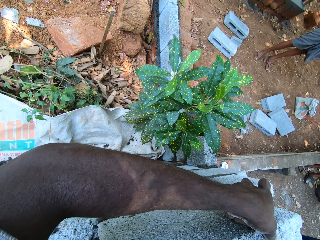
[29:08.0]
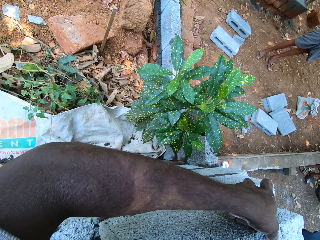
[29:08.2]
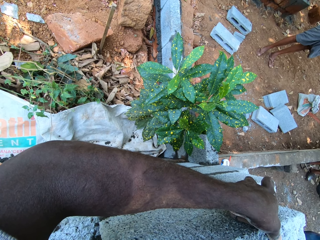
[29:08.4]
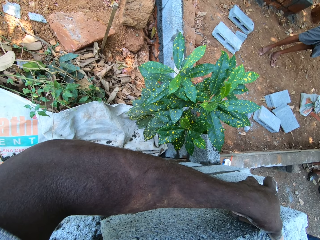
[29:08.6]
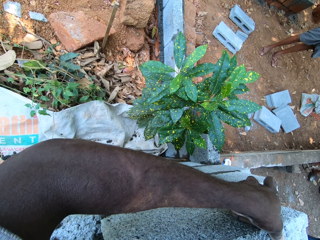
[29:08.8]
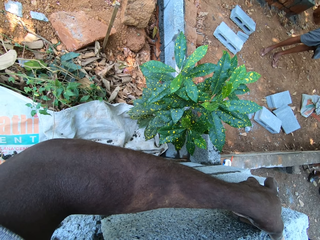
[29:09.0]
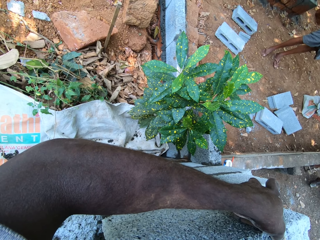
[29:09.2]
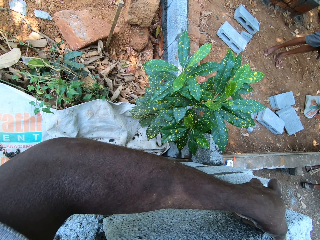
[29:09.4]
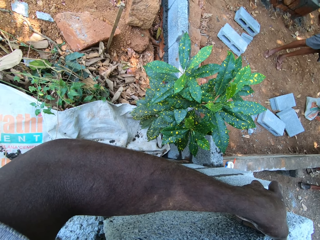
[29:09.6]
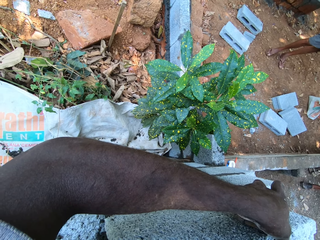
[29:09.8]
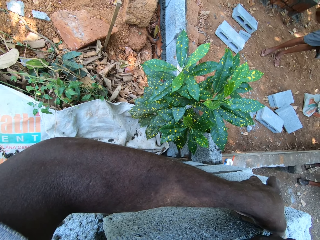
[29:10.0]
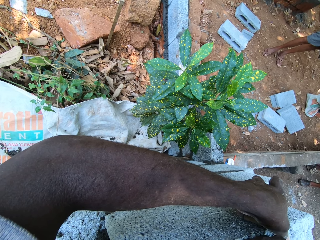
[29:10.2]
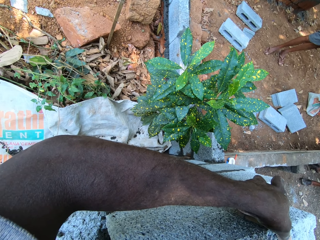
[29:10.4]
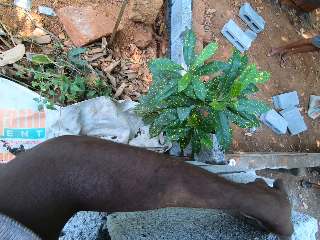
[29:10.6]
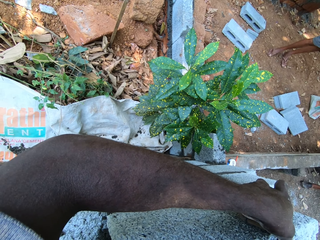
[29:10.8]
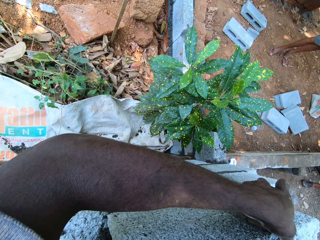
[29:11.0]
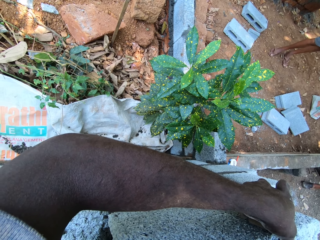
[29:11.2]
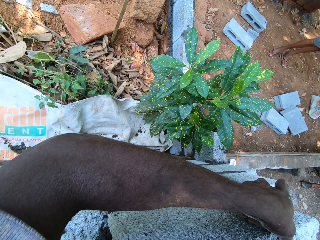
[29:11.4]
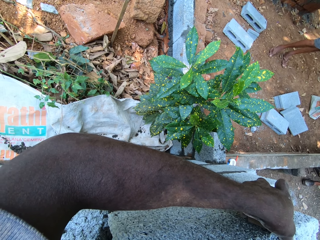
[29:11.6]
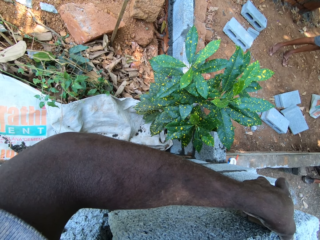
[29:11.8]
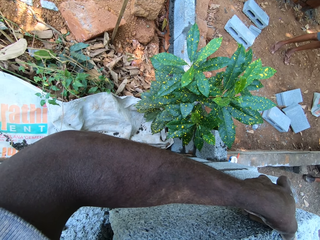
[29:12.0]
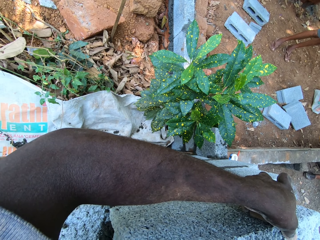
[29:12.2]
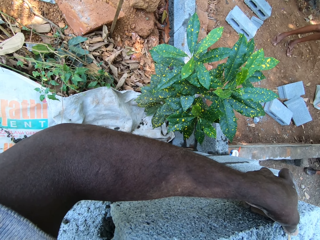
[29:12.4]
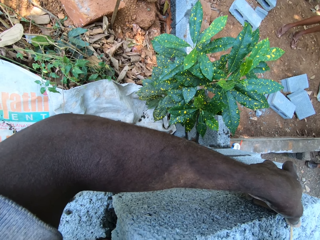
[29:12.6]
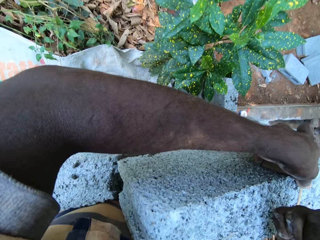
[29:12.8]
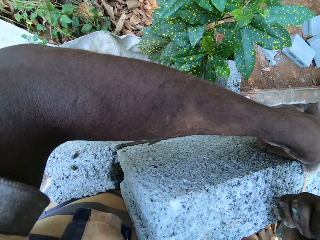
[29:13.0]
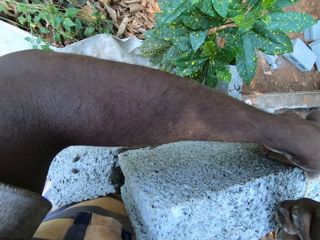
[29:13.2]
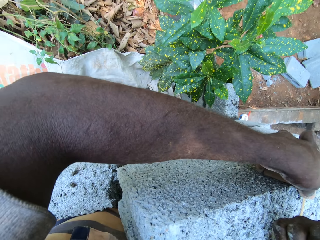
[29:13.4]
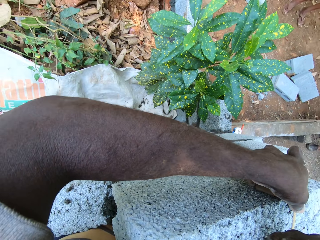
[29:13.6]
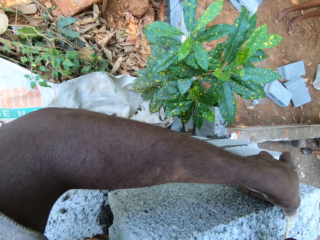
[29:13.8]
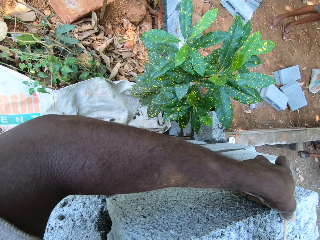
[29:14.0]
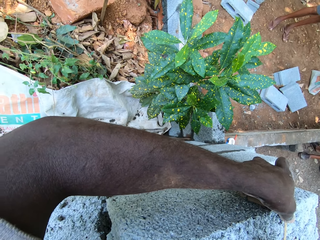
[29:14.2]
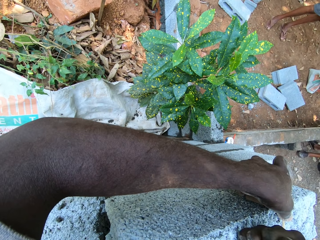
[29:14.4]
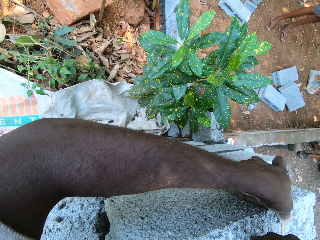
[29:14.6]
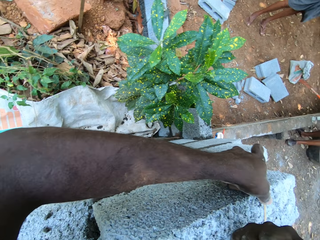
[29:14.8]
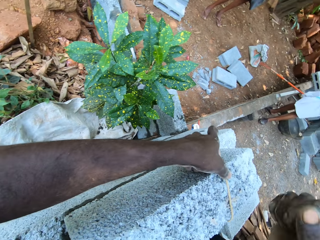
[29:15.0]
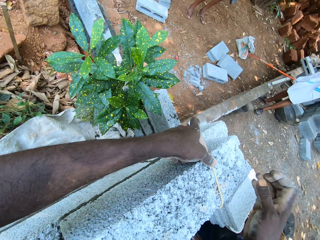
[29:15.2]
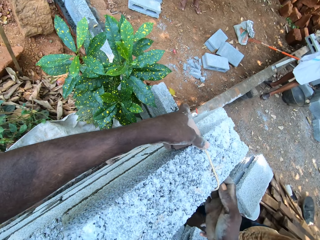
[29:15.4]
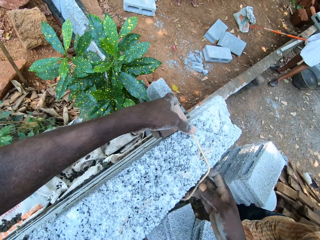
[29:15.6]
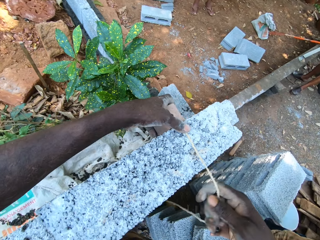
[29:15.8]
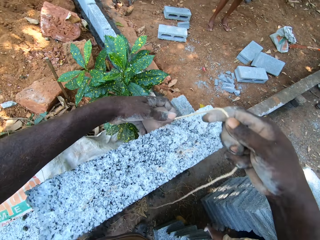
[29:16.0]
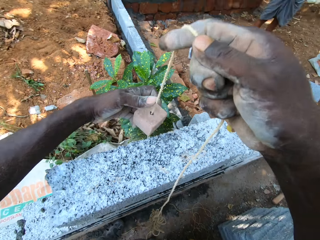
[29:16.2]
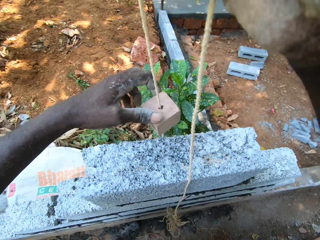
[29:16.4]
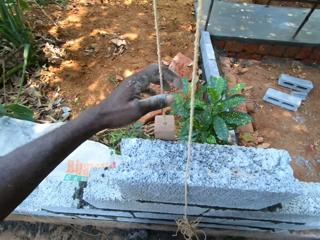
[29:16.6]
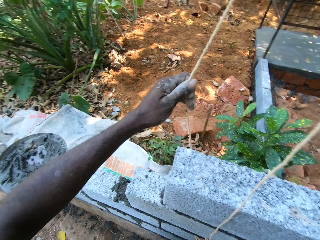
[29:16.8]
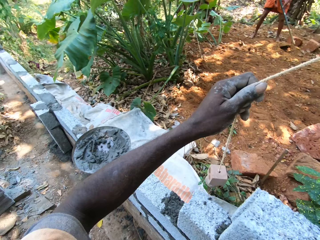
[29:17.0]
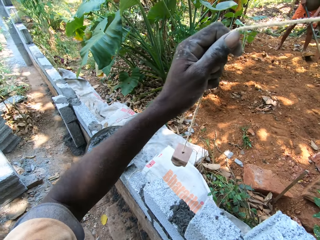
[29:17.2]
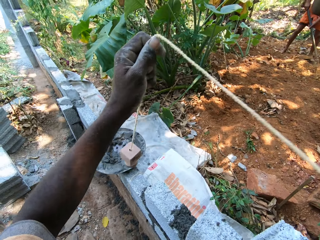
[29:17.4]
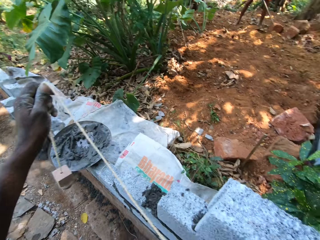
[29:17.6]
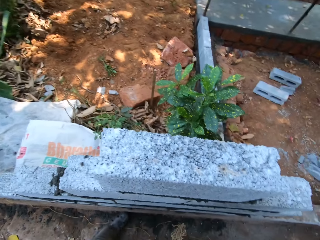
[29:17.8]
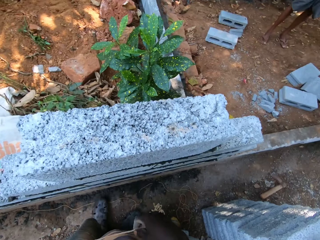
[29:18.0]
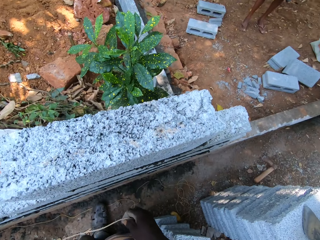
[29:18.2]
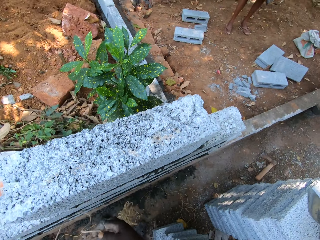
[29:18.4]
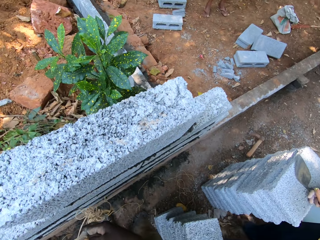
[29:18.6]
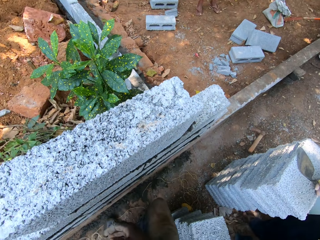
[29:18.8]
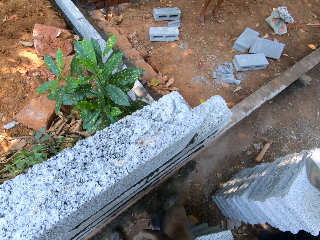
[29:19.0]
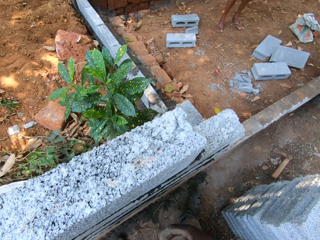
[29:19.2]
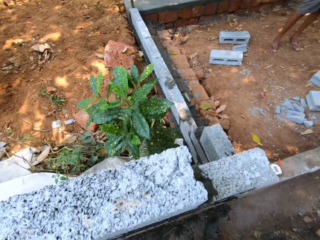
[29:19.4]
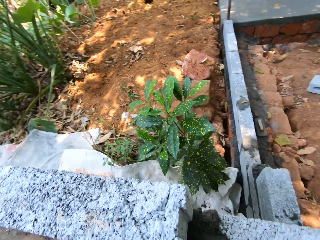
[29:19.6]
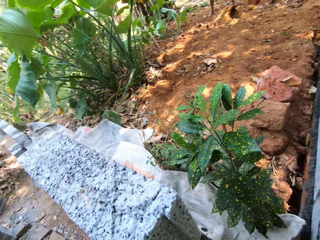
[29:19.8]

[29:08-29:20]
The camera wearer removes the rope from the bricks with his hands.

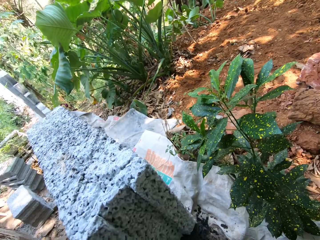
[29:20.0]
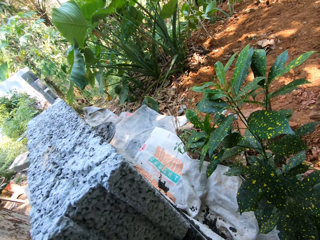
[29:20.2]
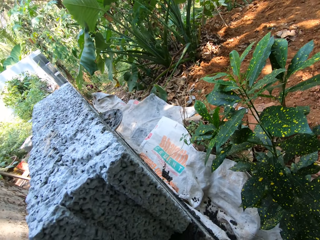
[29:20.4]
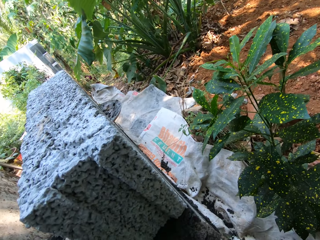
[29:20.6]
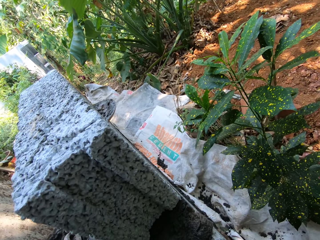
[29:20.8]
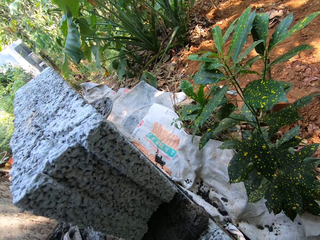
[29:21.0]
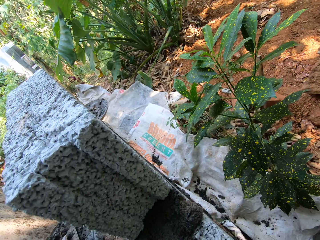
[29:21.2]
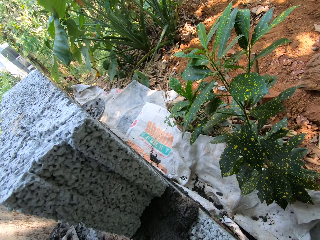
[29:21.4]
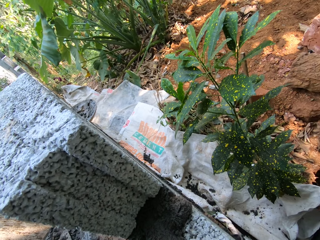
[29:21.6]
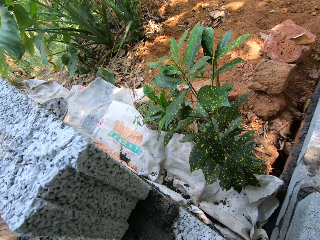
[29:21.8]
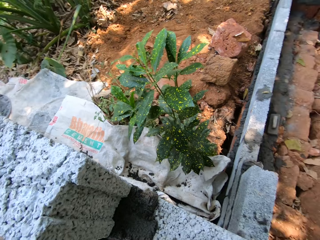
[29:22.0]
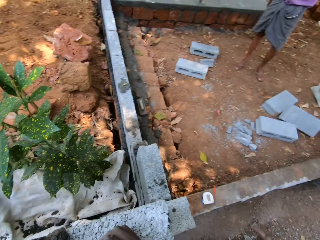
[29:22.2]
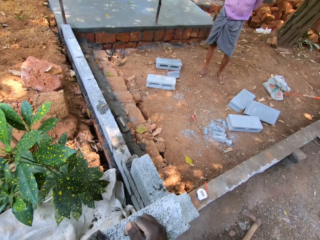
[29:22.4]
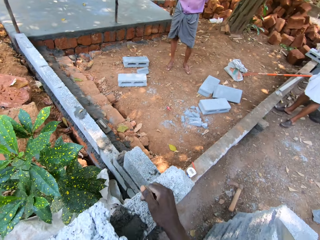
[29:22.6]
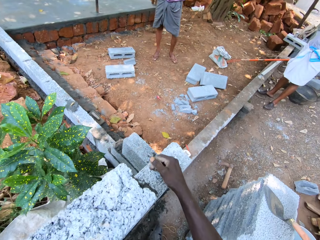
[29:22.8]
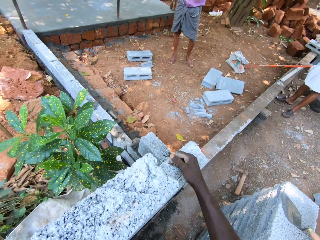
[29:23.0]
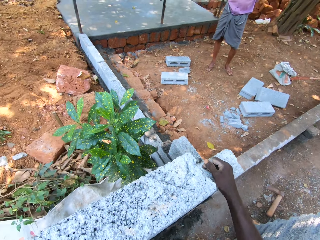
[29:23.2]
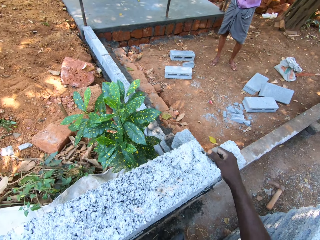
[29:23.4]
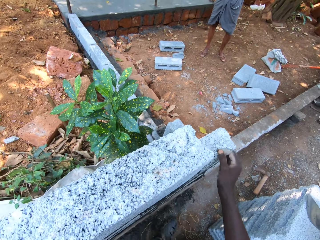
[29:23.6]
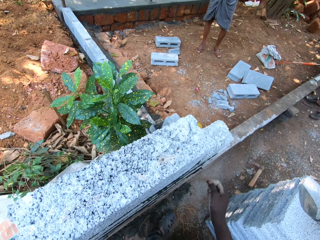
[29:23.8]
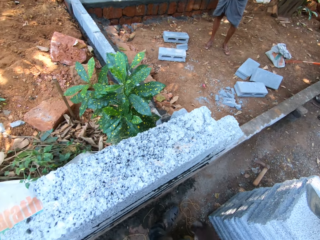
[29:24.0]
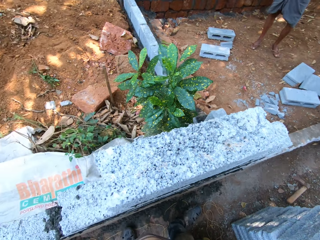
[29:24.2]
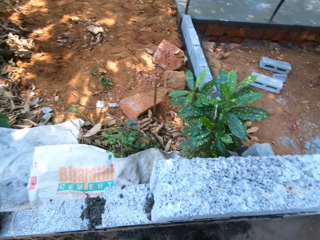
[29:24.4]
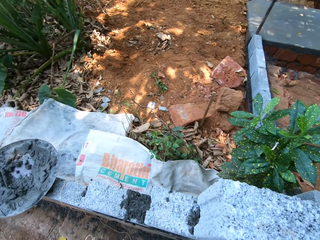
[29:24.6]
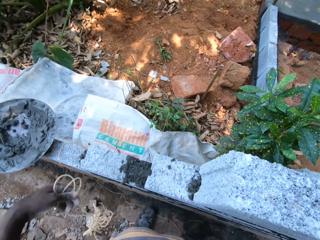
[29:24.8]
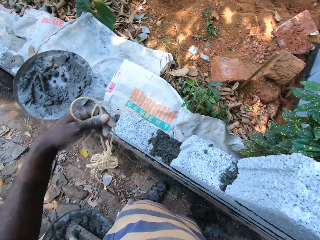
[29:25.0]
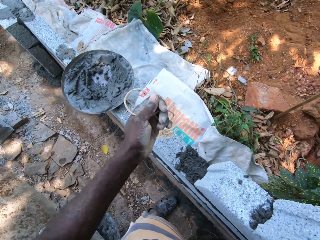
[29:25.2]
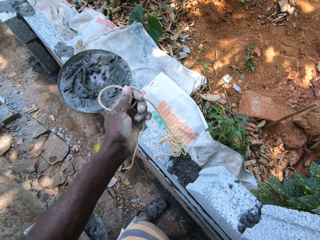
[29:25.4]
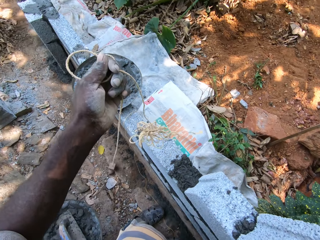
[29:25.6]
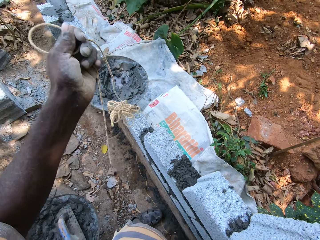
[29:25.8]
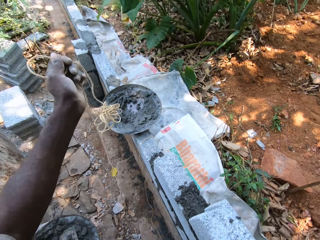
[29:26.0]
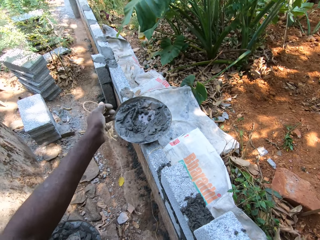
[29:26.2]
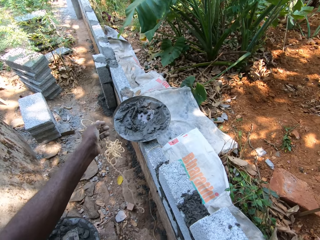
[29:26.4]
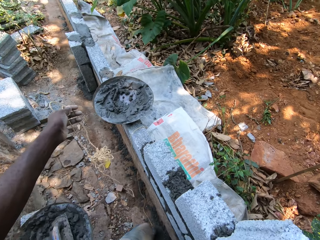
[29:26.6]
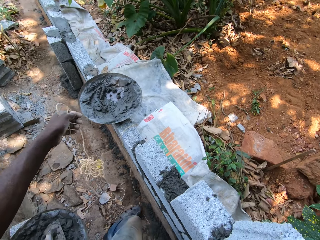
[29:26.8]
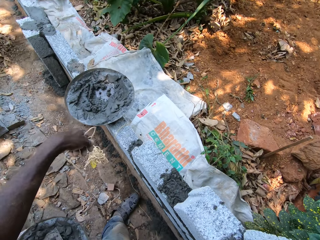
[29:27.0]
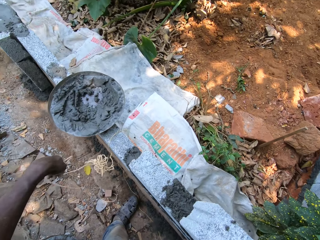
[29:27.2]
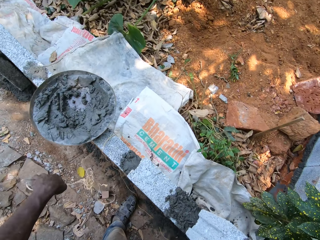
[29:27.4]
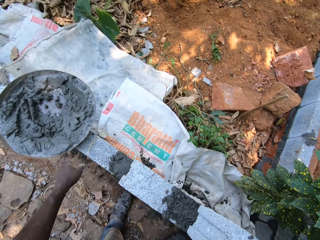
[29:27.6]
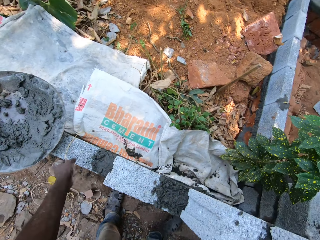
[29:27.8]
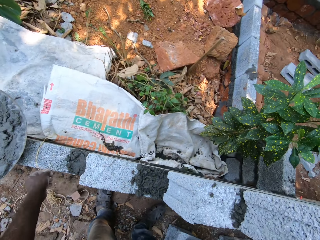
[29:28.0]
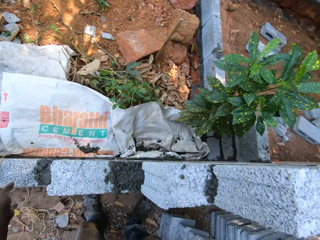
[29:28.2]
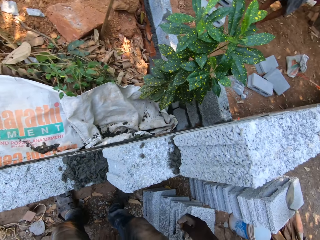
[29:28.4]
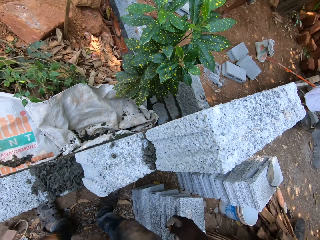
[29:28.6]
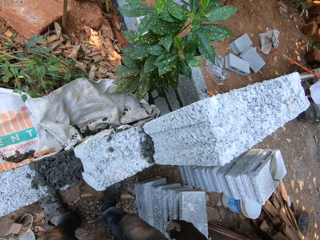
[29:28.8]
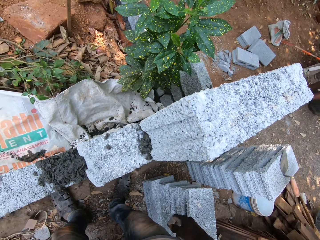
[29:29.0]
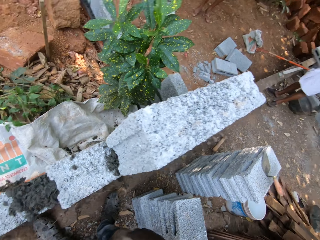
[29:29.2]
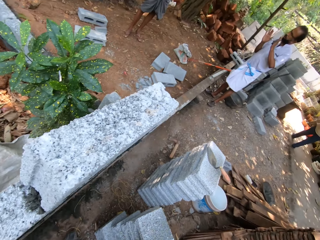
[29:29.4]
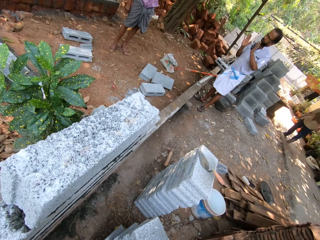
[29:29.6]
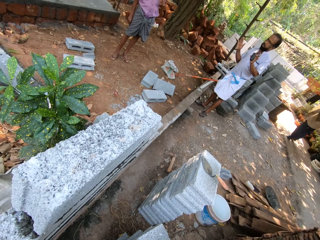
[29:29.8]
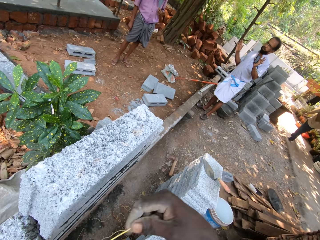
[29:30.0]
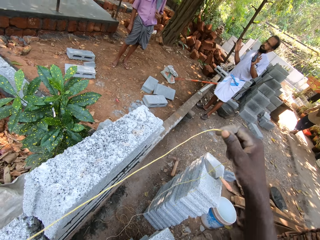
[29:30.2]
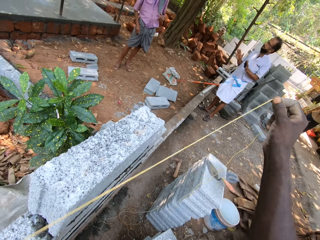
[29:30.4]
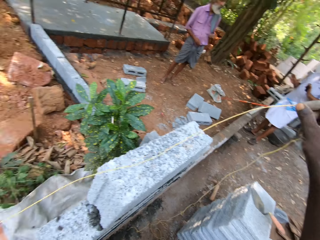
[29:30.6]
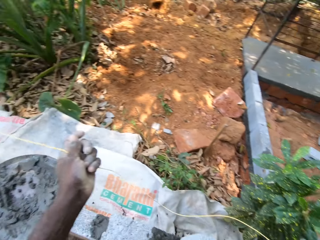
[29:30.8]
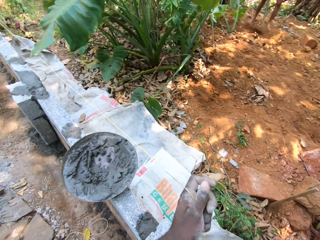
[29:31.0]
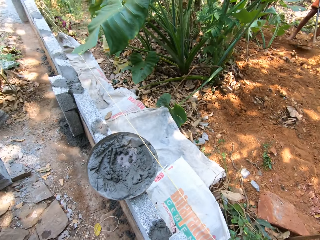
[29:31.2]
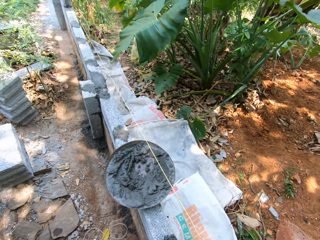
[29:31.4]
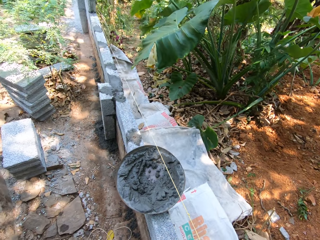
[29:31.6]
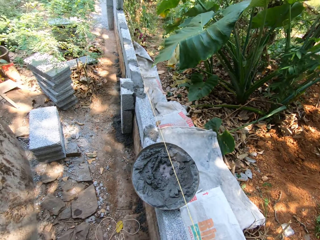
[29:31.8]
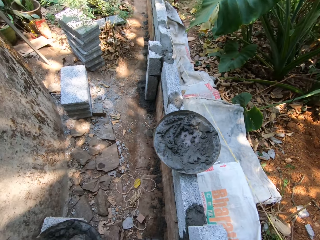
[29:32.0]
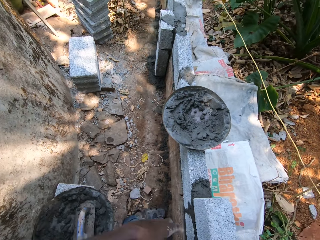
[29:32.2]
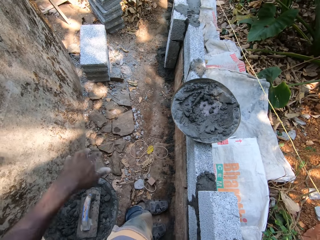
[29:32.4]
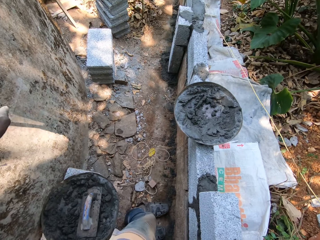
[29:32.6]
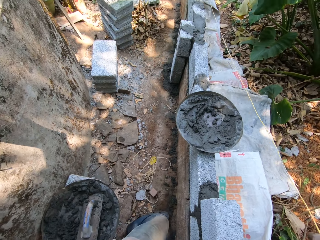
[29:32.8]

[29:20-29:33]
The camera wearer places his right hand on the brick. He removes his right hand from the bricks. He drops the rope on the floor with his left hand. He picks up the rope on the brick with his left hand. He straightens the rope with his hands.
